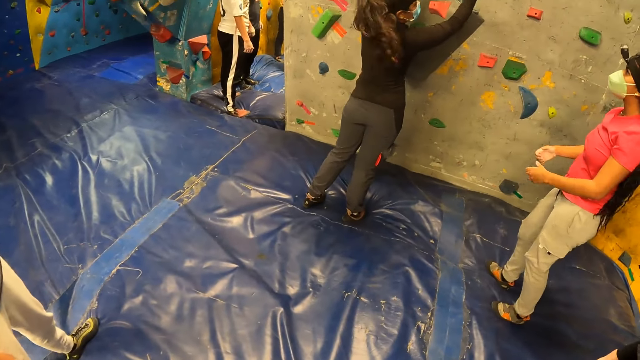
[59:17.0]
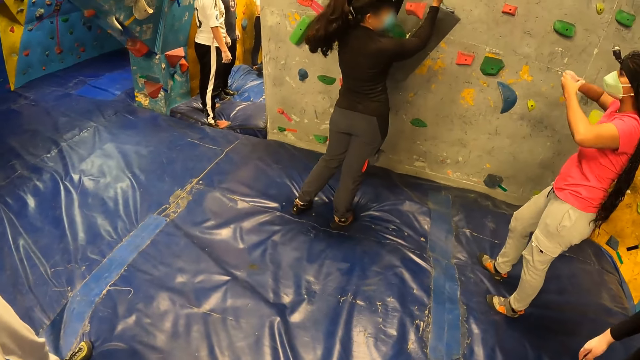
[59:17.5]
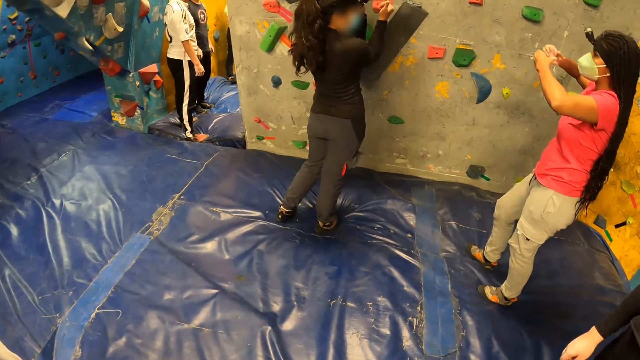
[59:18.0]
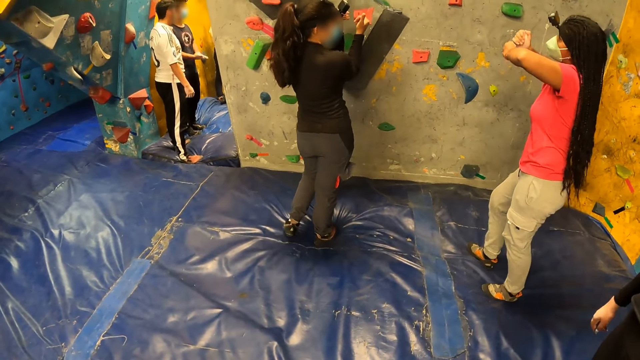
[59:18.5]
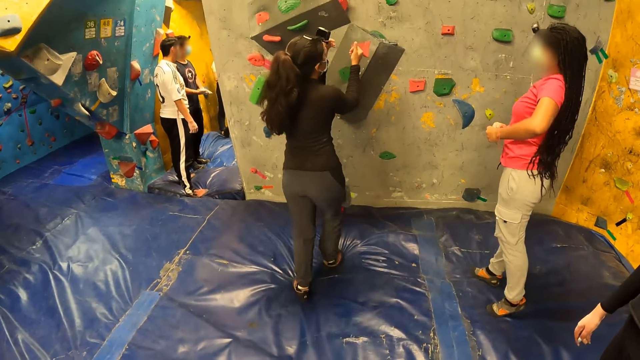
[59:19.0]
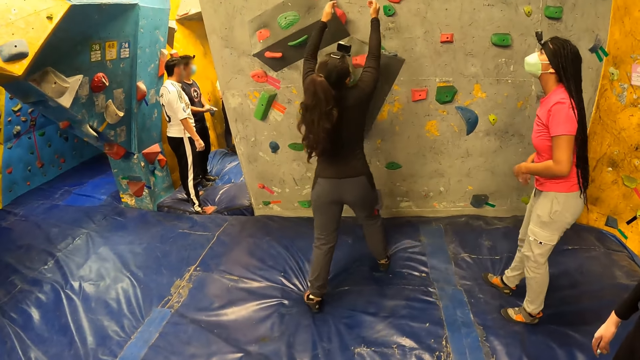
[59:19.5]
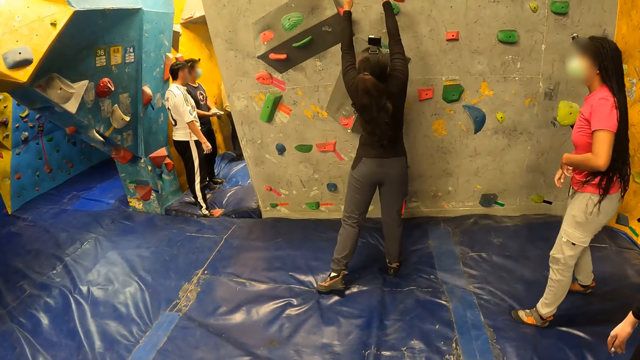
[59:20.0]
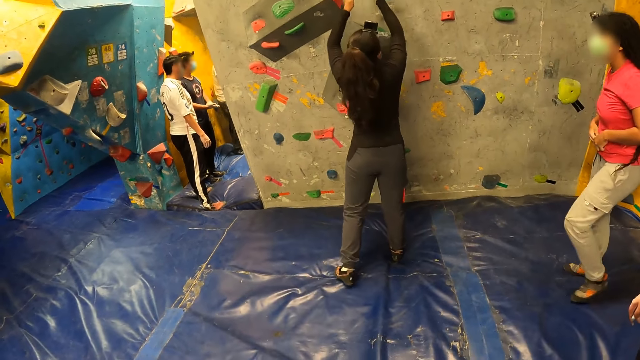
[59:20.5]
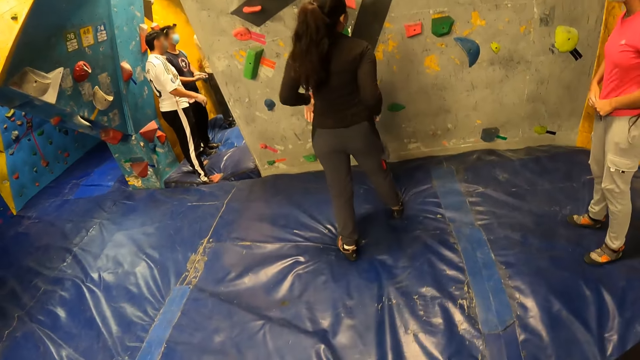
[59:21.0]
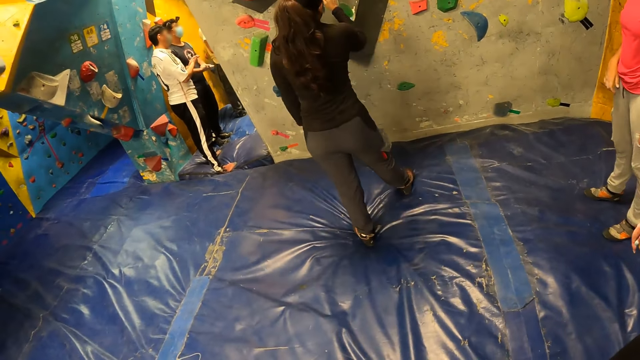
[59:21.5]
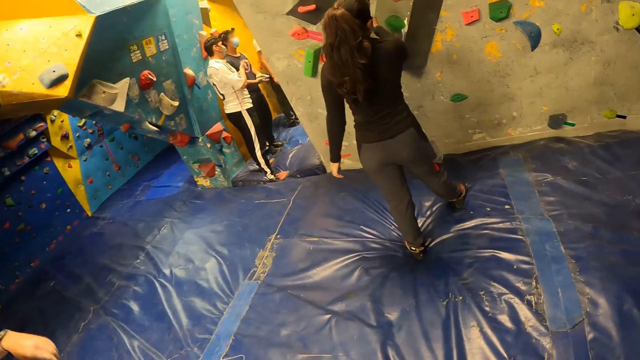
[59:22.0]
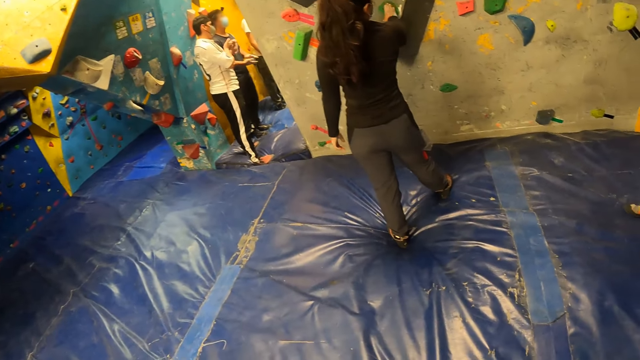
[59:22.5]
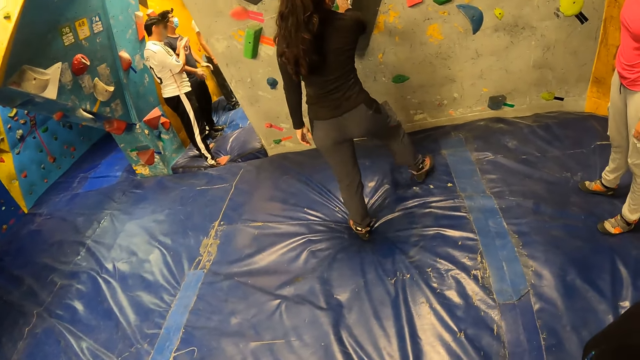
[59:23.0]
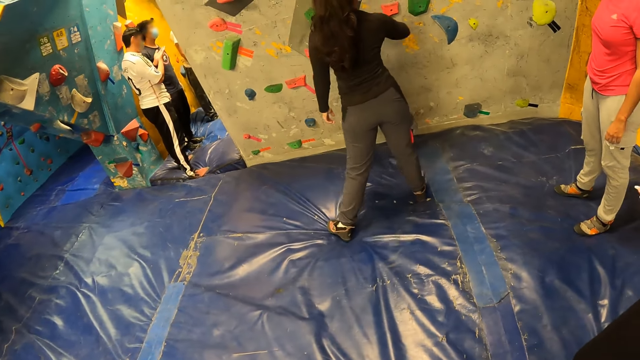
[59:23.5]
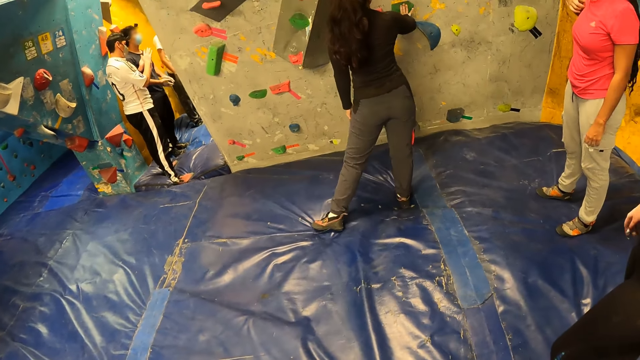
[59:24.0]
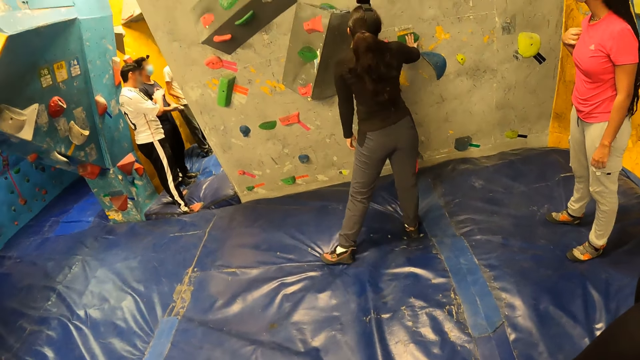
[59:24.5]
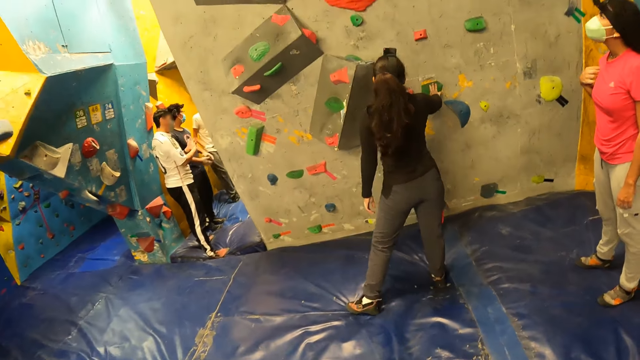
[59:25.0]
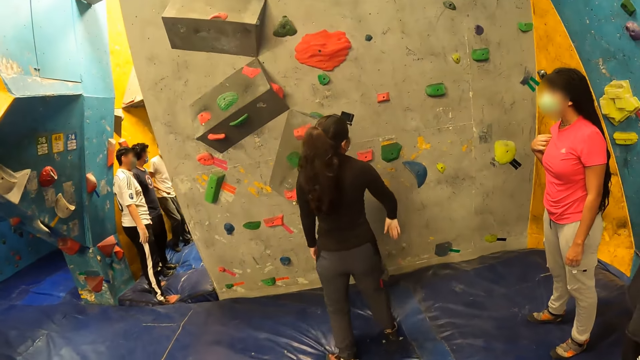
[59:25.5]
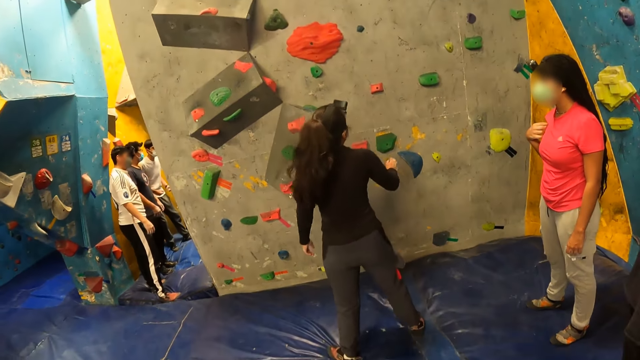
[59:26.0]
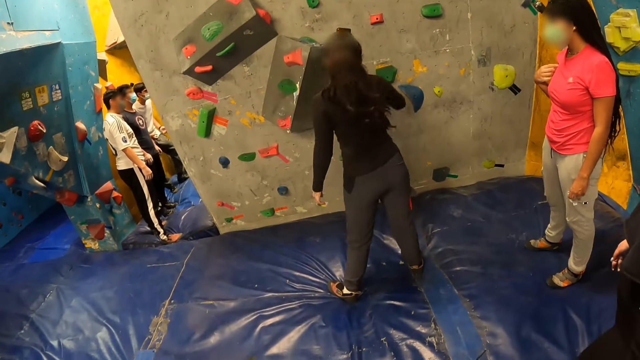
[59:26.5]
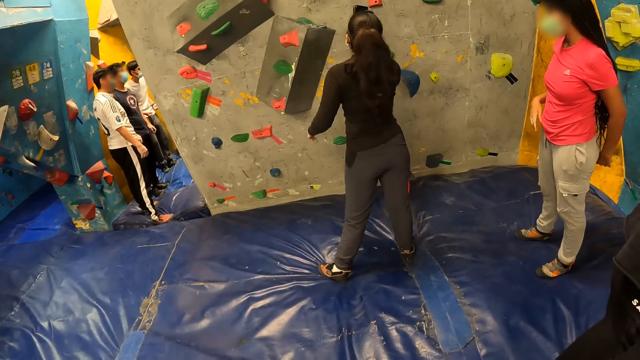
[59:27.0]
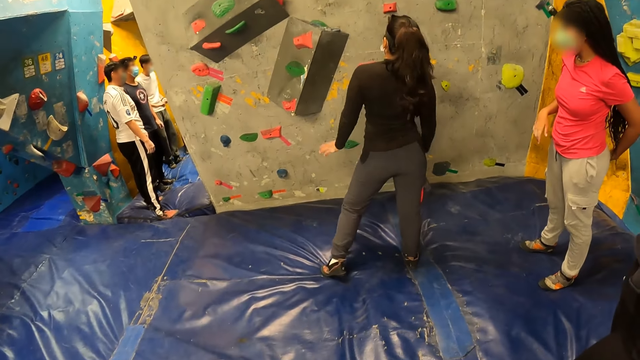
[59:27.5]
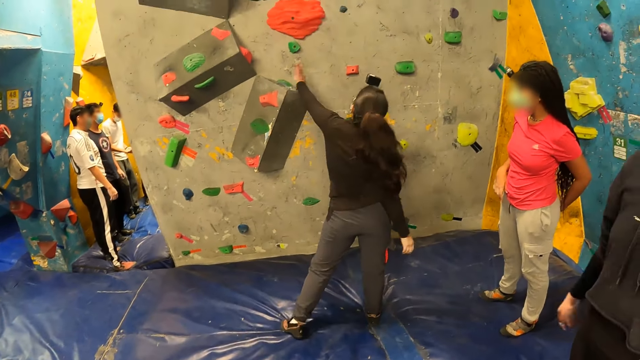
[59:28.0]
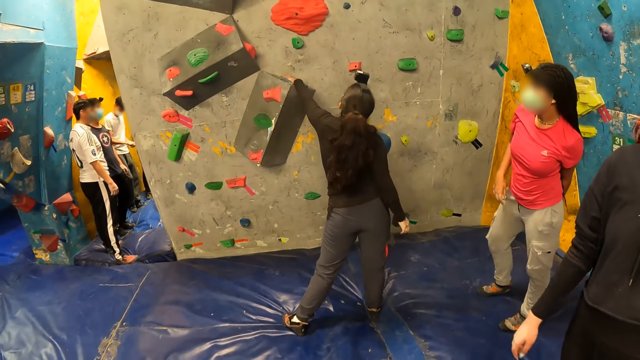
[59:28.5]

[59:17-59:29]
A woman interacts with another woman. A woman holds on to clips on the wall. The camera wearer talks with the woman. The first woman taps the rock wall with both hands. The woman holds on to clips on the wall.

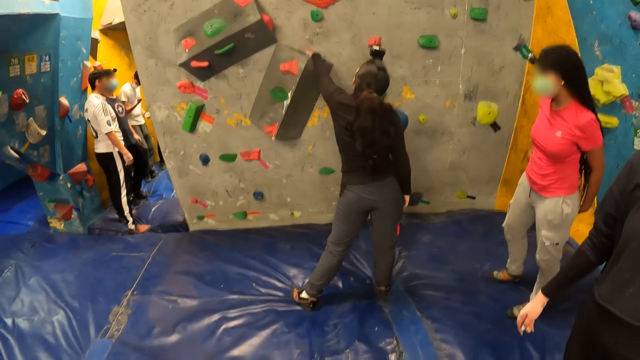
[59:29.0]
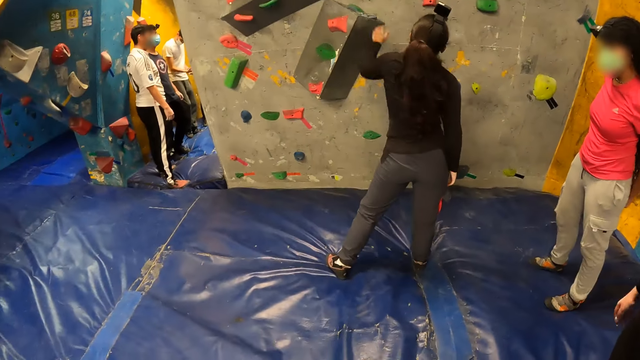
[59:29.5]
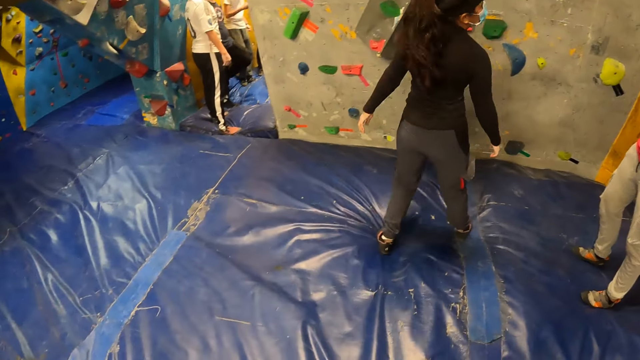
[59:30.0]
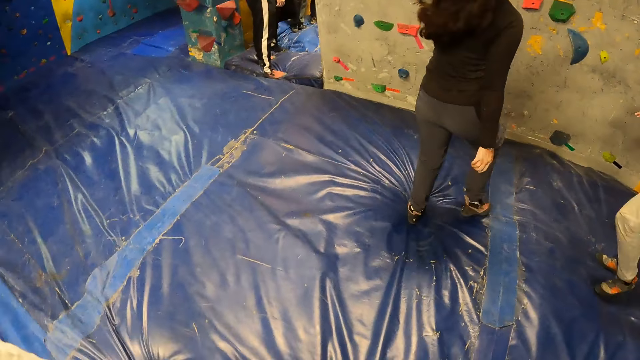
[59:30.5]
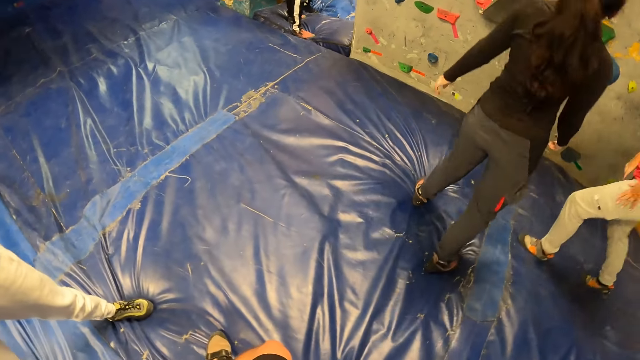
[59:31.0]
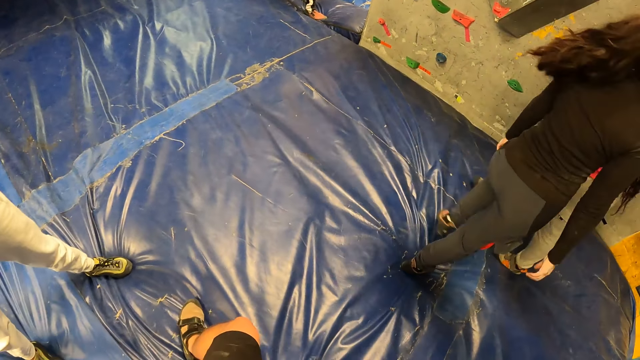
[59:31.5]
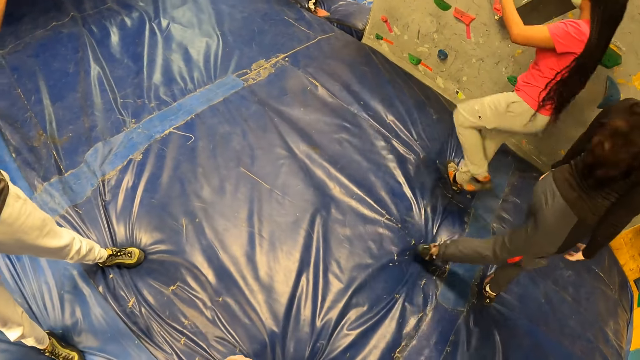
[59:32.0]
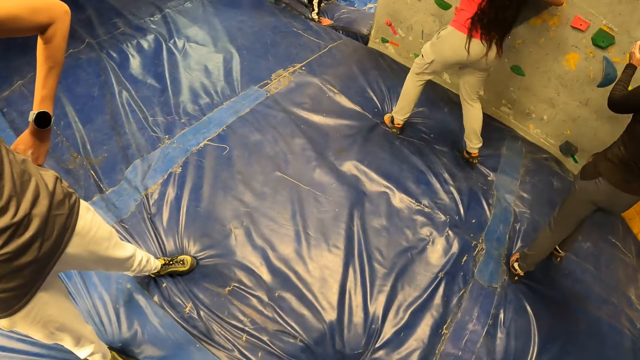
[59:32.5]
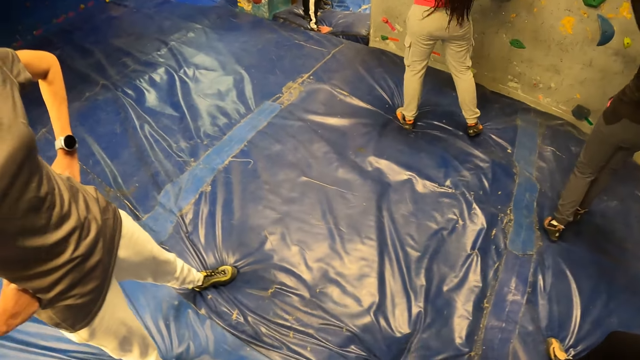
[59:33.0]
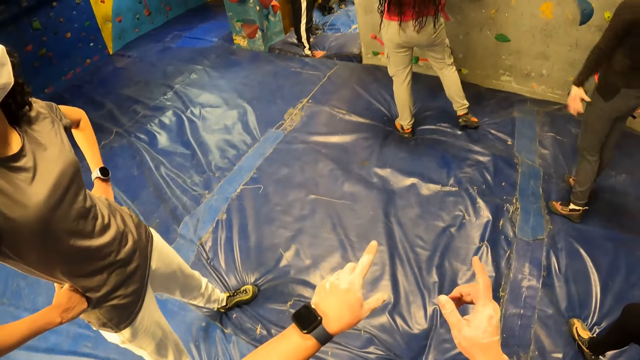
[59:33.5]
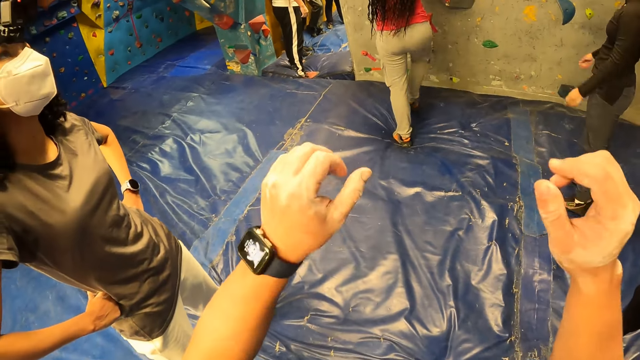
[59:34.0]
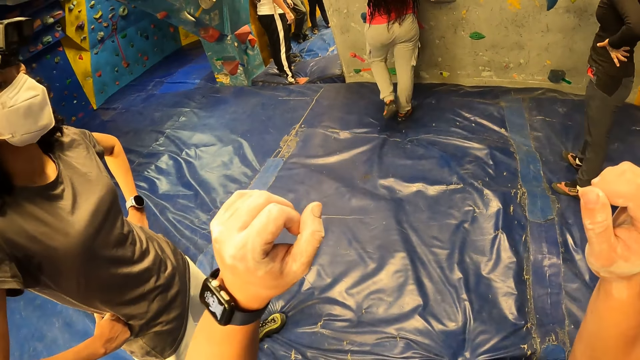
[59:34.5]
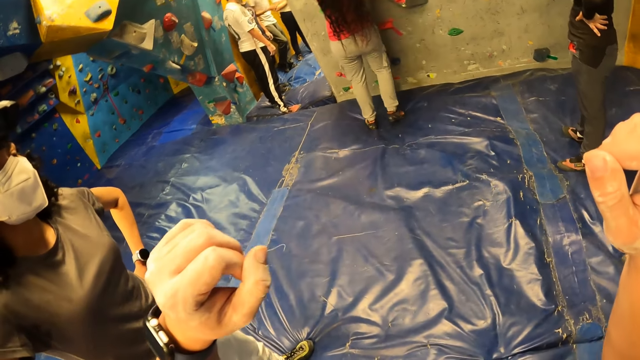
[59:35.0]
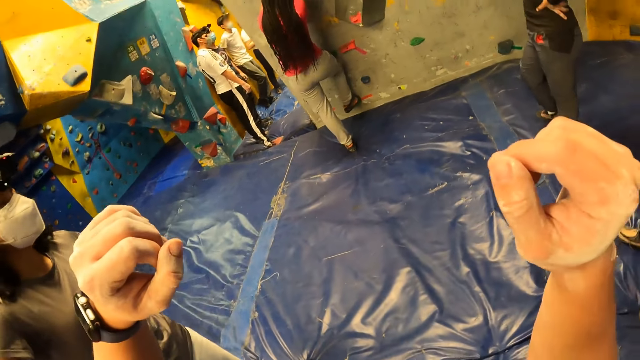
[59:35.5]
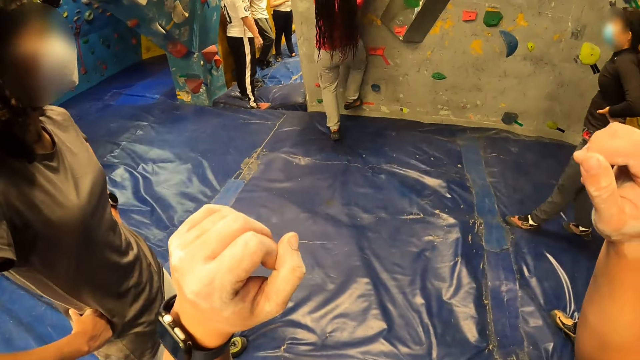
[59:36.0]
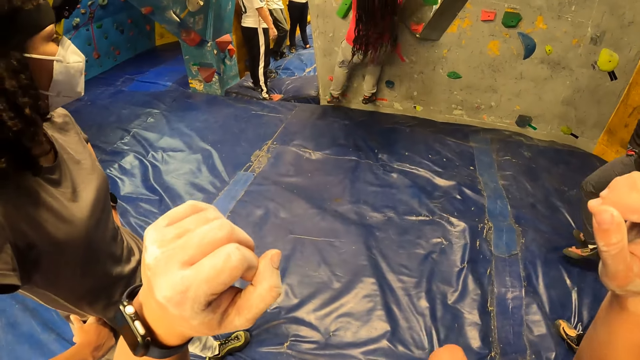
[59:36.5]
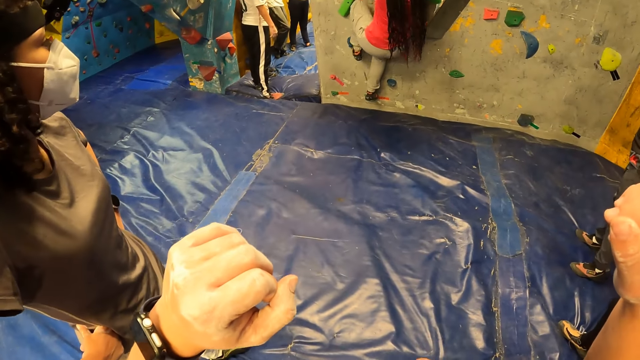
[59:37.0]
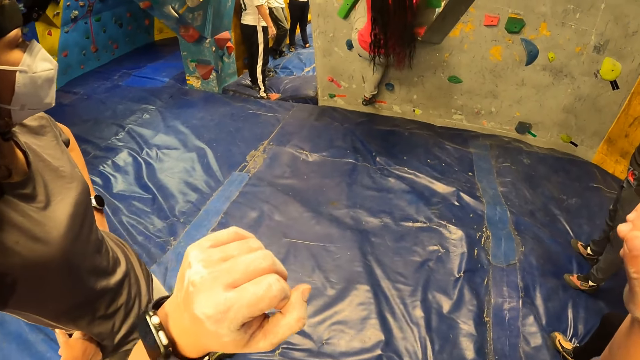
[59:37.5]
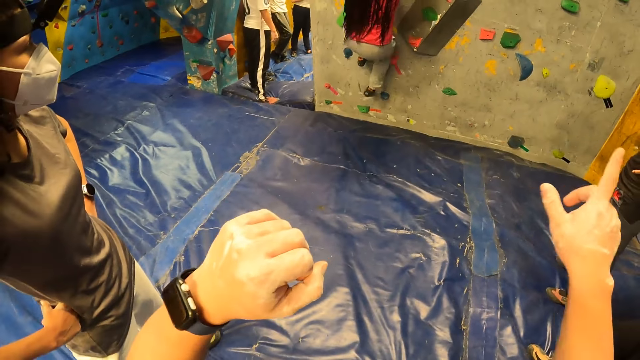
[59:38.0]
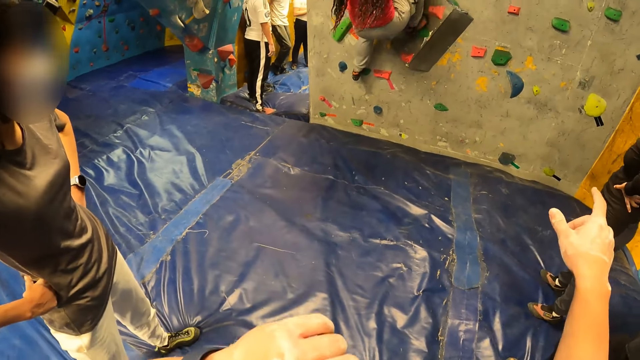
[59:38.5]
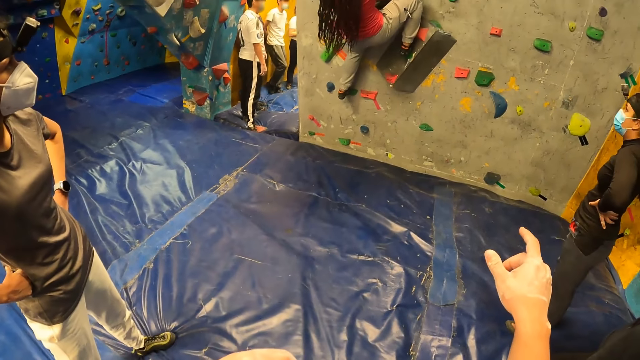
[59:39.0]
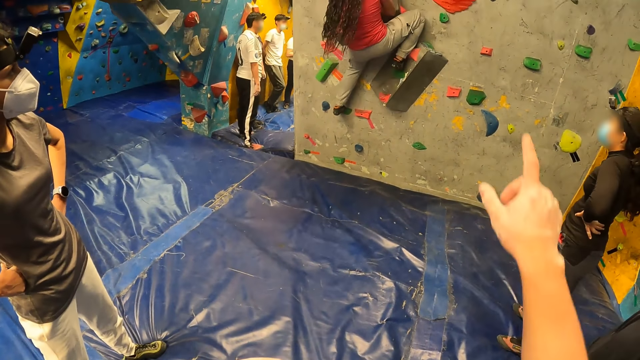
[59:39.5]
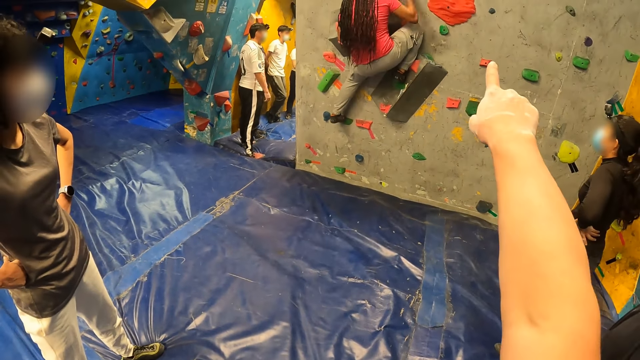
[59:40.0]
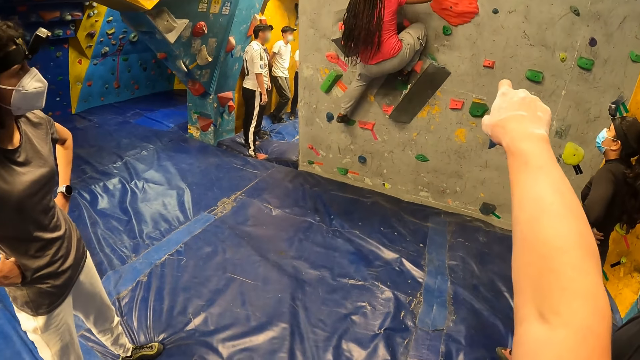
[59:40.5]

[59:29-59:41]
A woman climbs the rock wall. The camera wearer points towards the rock wall with both hands. They talk with a woman. Another woman climbs up the wall. The camera wearer talks with the other woman.
